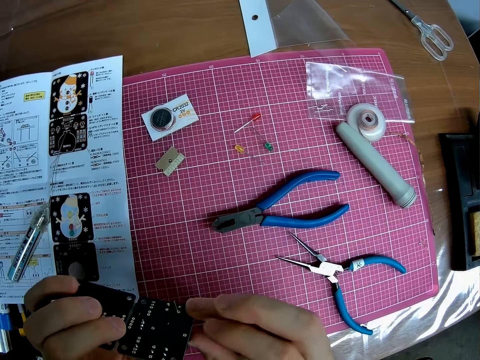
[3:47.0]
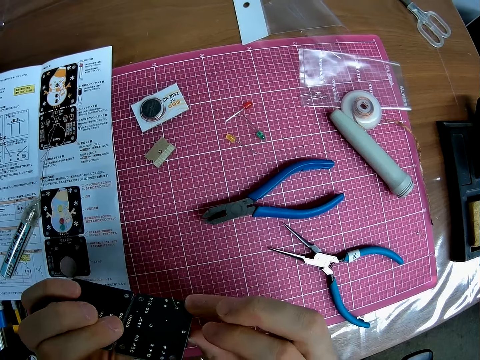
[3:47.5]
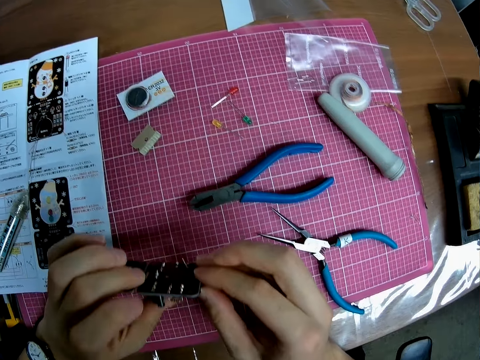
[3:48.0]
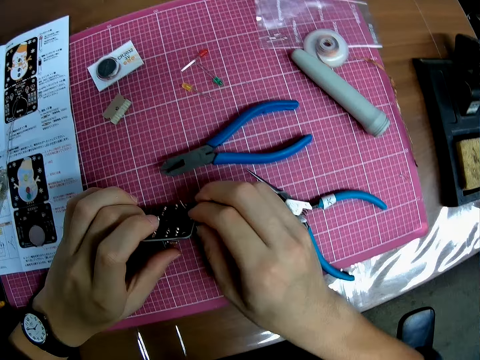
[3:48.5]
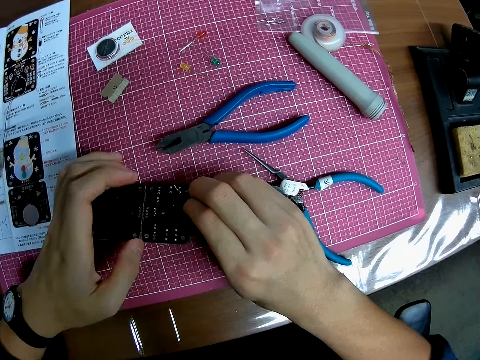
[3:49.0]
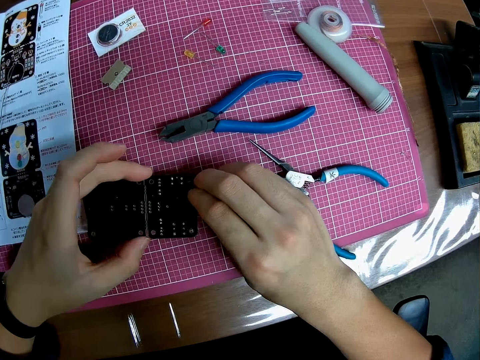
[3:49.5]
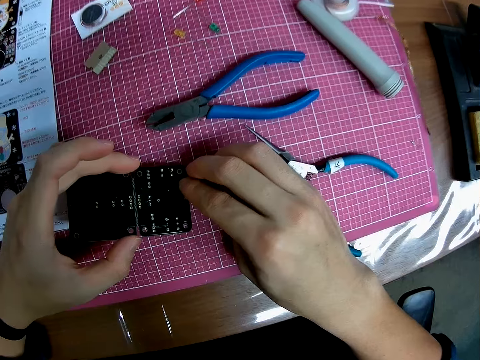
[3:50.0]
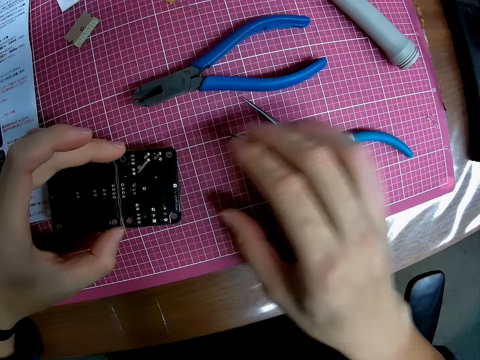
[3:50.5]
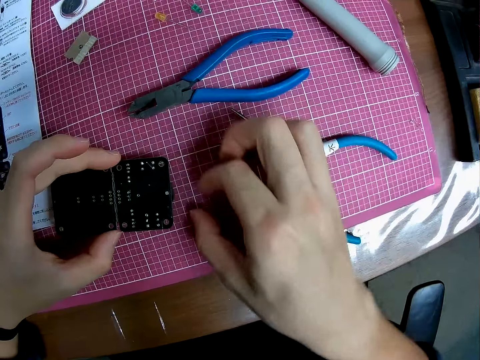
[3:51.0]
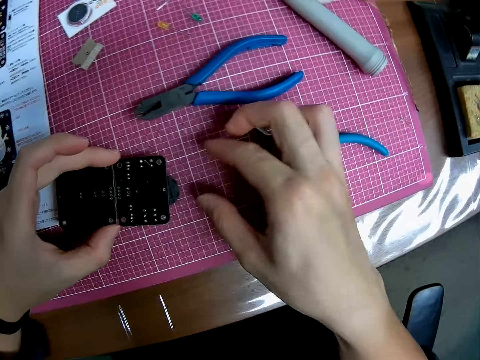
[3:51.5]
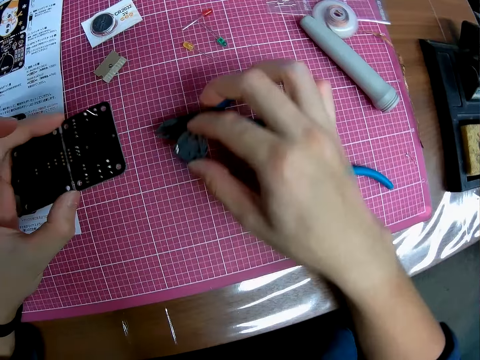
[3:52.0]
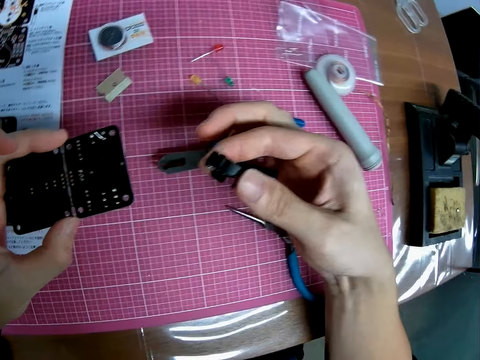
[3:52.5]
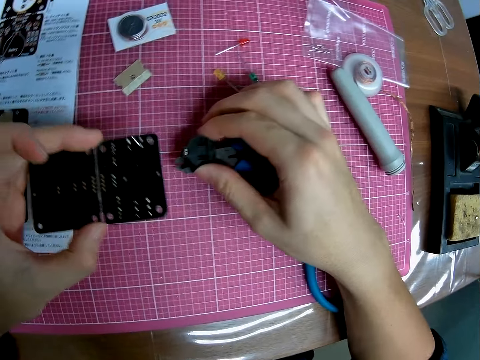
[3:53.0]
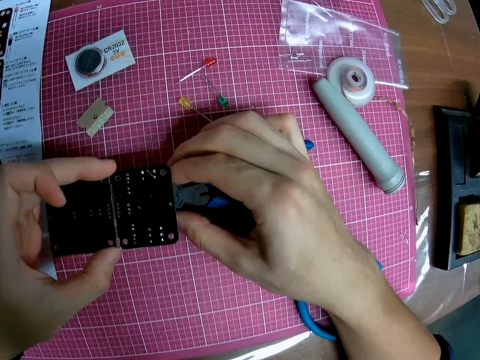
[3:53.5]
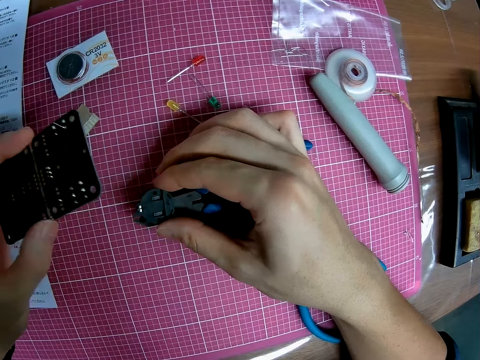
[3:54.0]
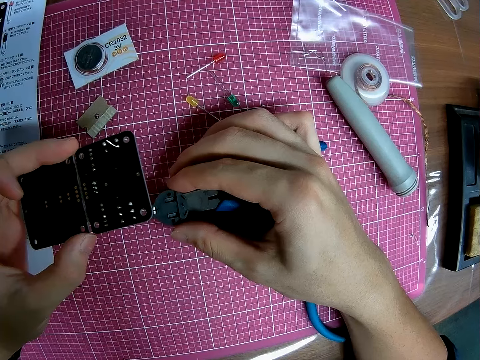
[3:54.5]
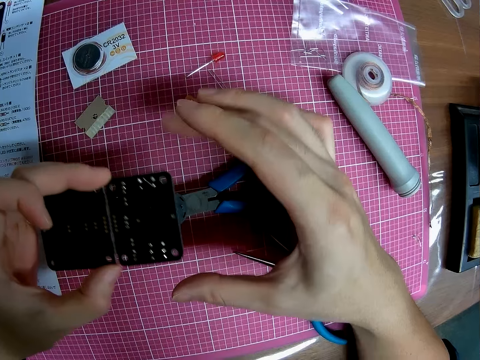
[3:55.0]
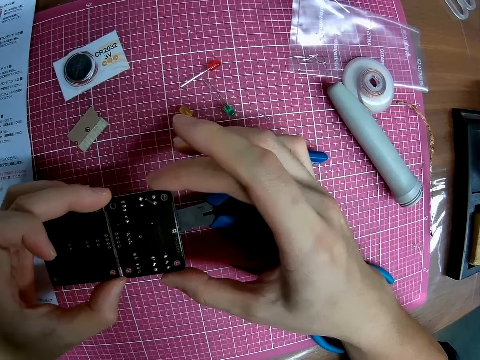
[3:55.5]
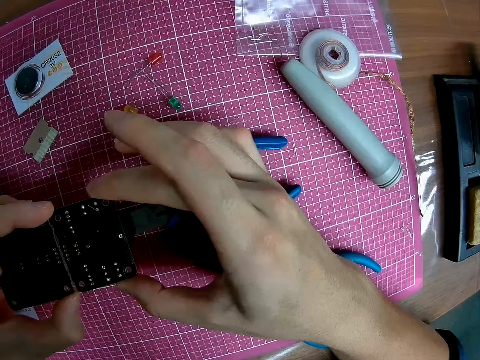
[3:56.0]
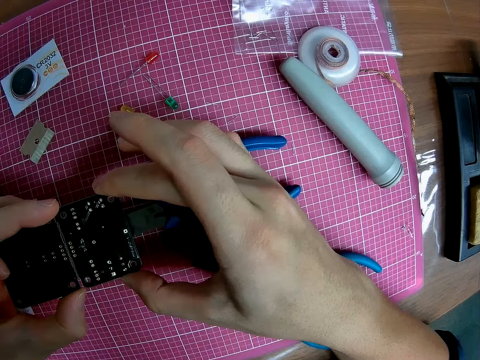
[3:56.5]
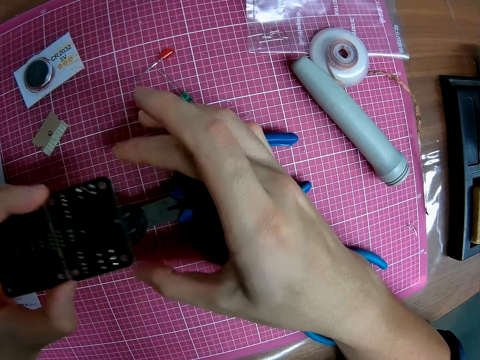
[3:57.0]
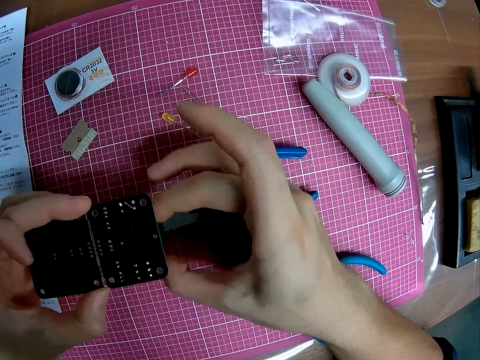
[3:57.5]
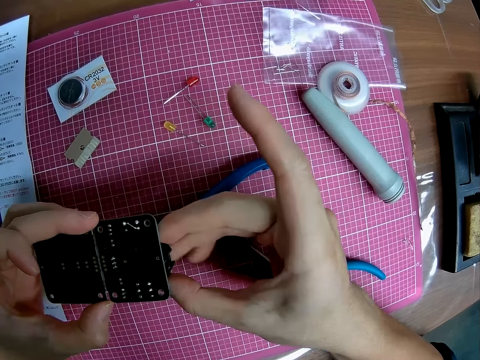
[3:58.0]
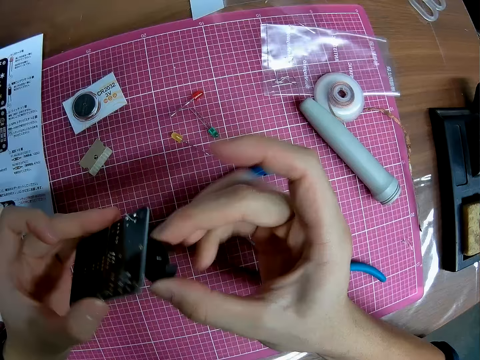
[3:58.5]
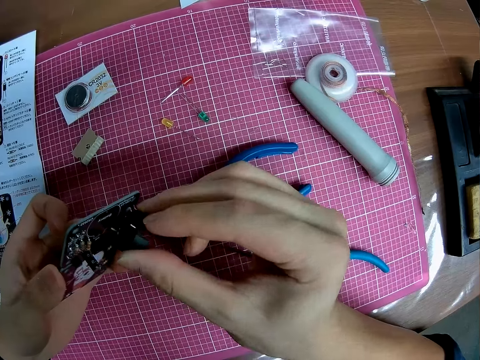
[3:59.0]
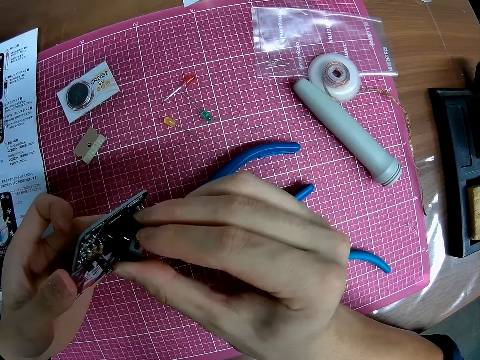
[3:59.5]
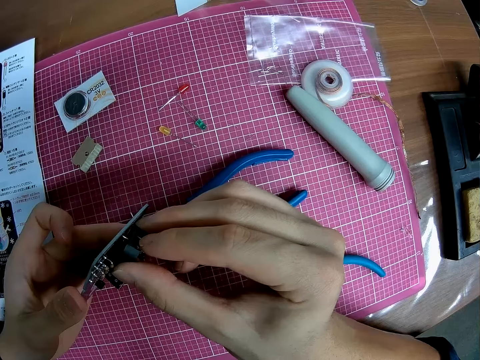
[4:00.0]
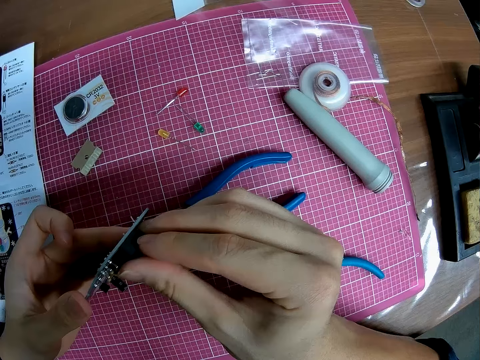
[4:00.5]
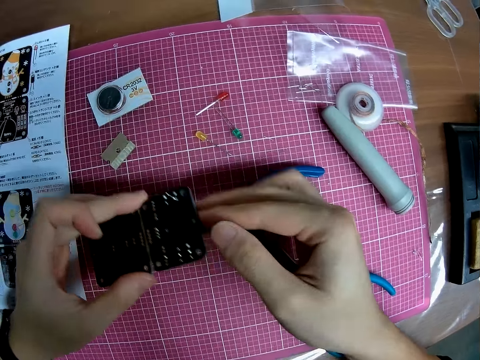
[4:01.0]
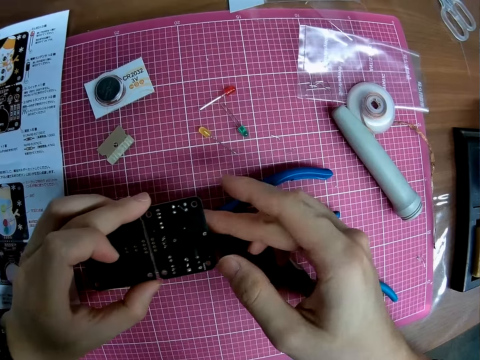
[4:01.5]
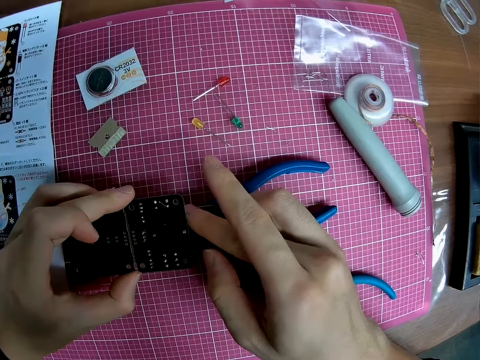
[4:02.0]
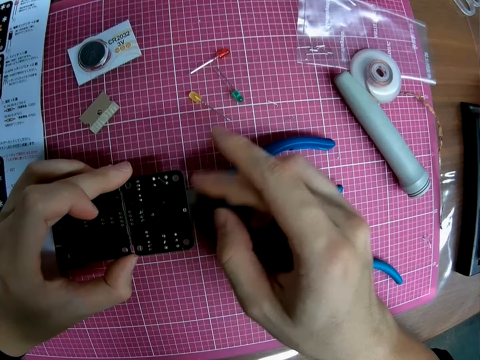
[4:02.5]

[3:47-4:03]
The camera wearer places the component on the pliers. They attach the circuit board or stereo board to the component. They pick up something and fix the stereo board.

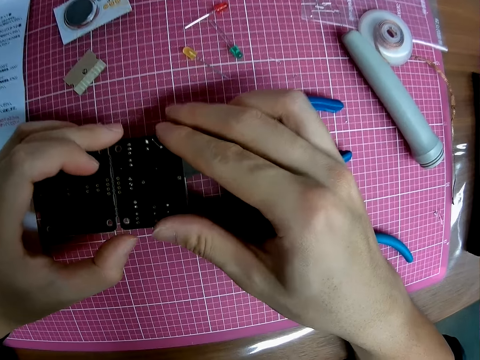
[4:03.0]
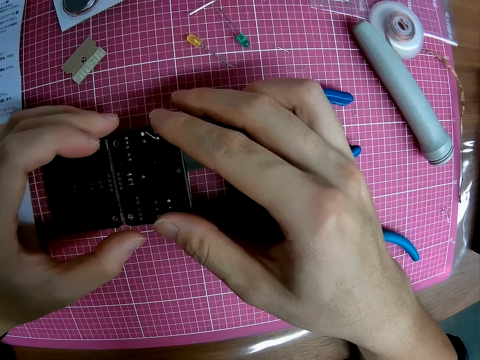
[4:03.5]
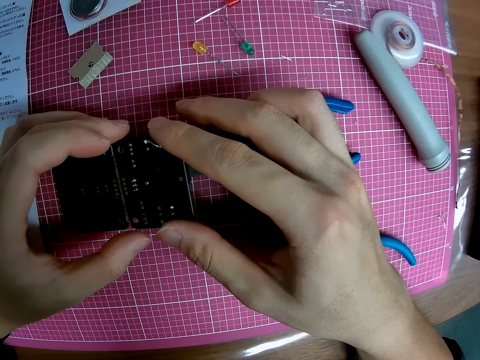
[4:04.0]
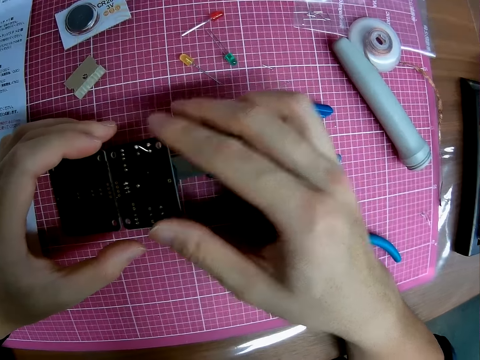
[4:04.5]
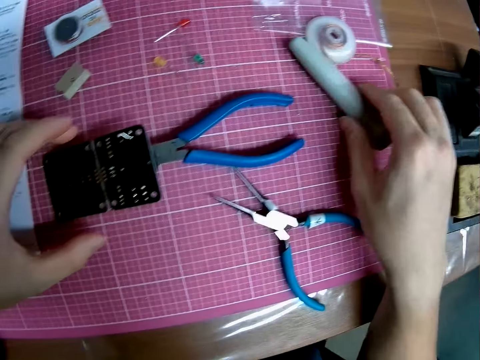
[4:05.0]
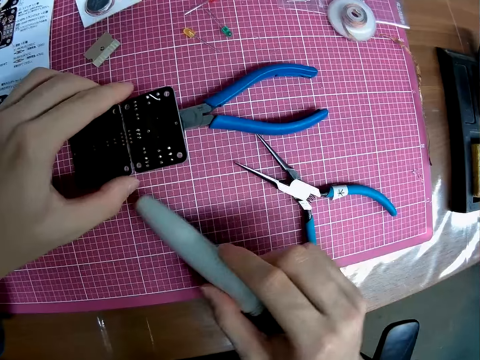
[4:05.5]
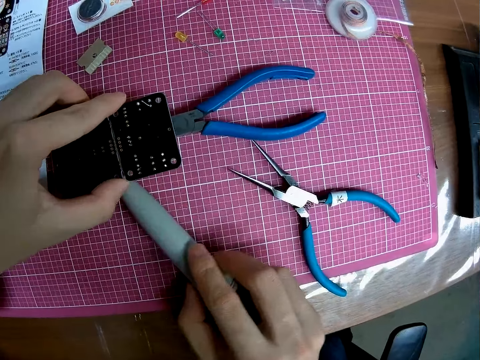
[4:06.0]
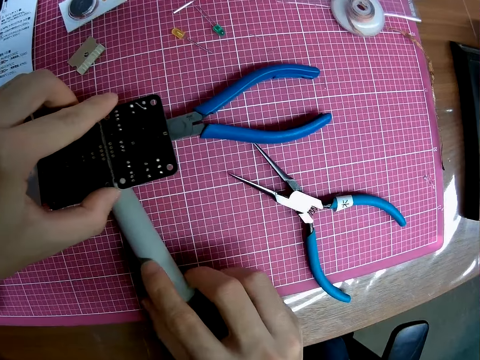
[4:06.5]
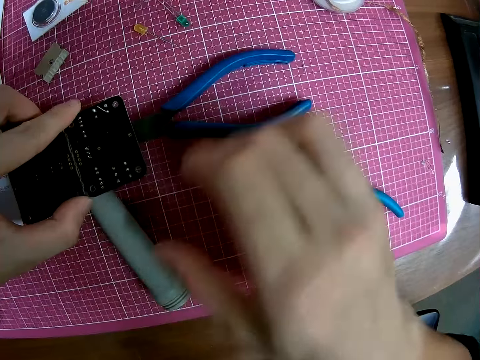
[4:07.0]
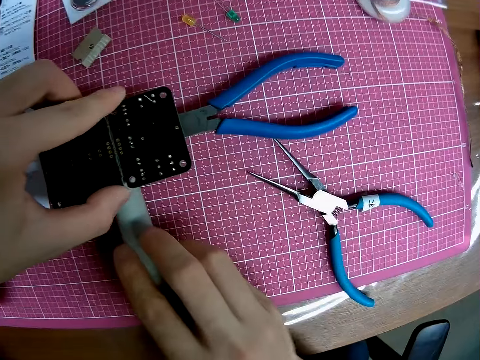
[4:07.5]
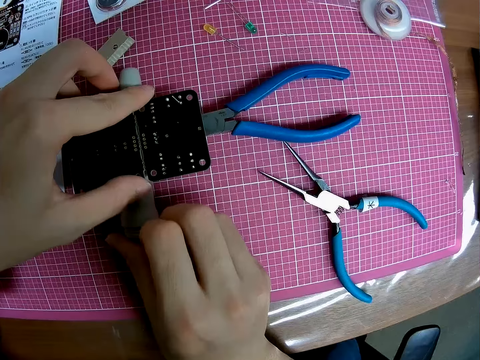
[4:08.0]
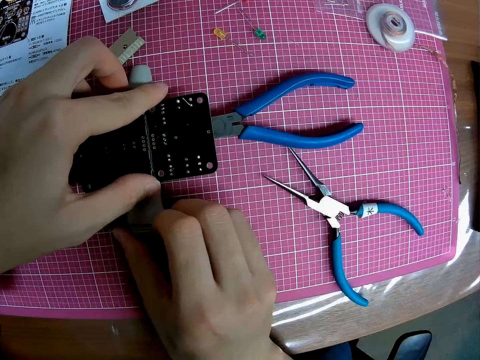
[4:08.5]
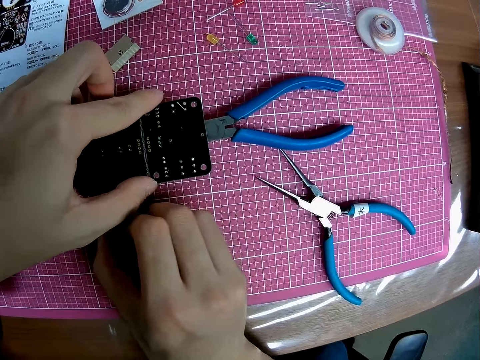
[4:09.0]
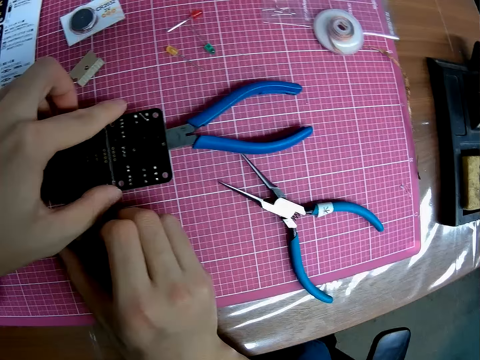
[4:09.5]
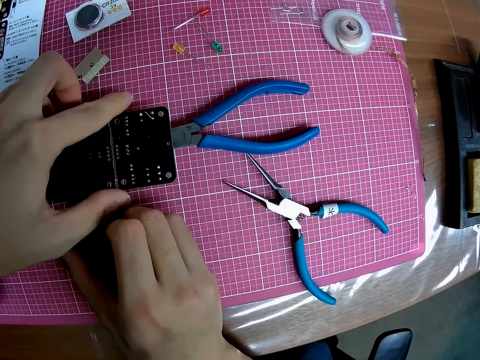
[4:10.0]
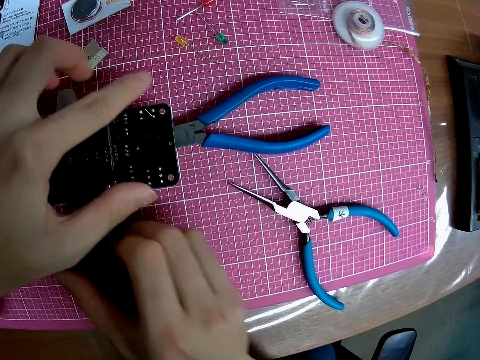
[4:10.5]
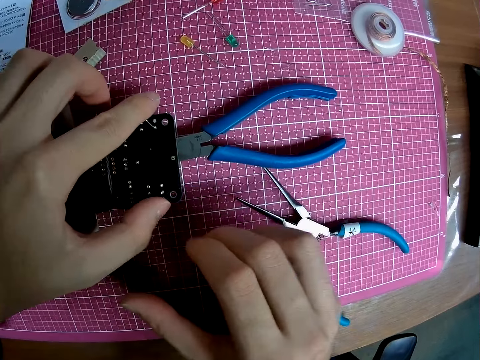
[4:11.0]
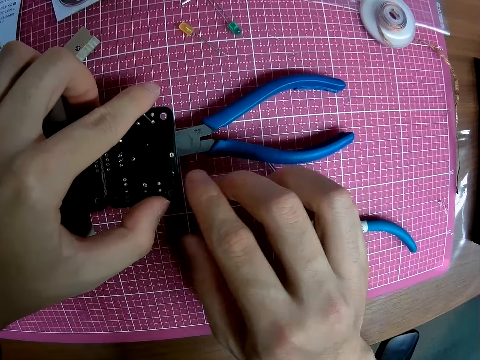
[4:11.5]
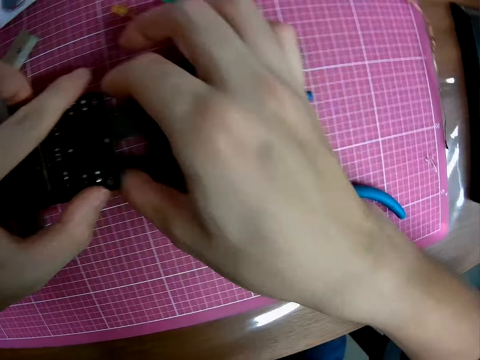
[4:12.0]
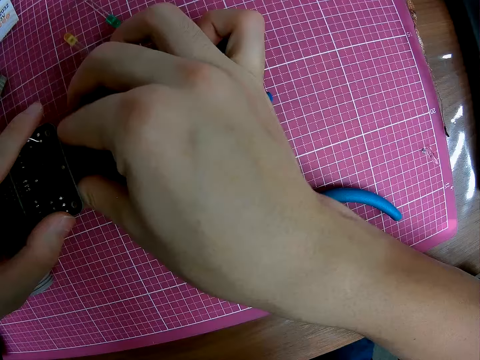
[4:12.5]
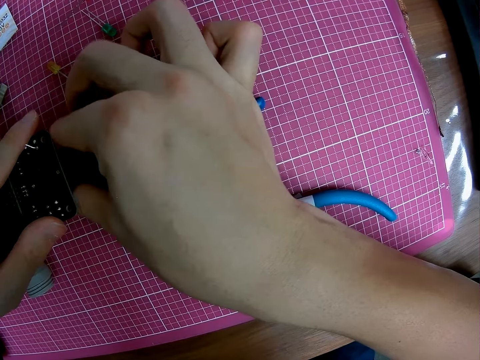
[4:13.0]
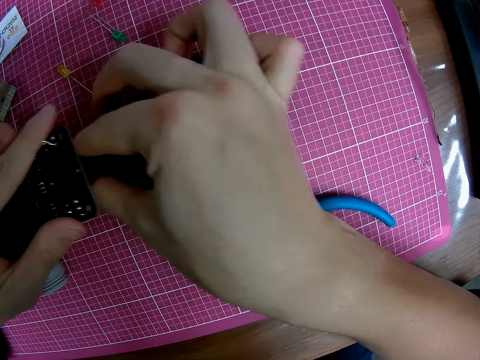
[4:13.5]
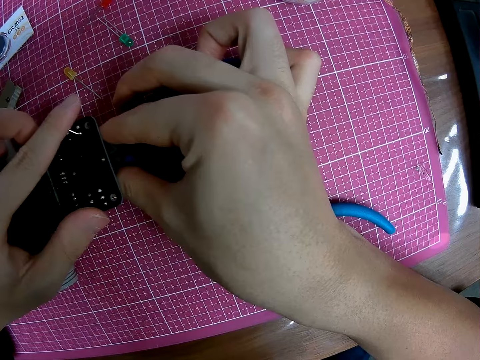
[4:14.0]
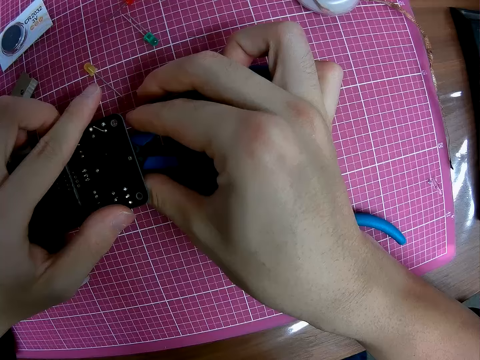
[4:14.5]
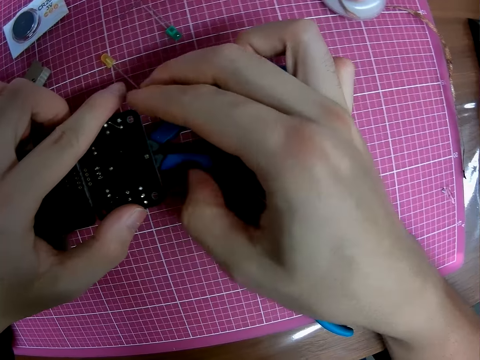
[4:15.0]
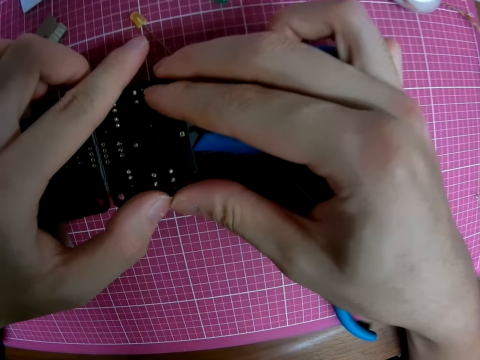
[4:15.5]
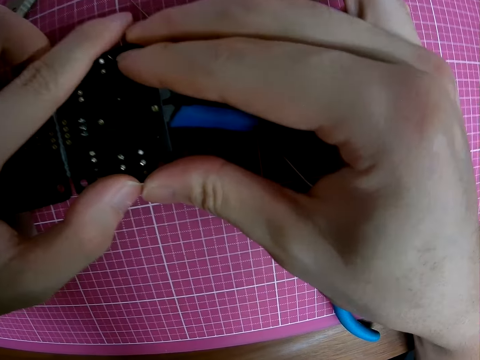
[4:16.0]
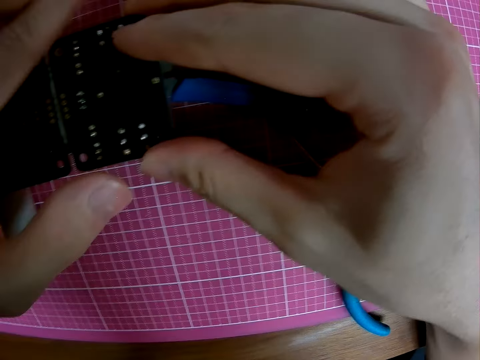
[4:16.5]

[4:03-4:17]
The camera wearer takes a plastic tube. They place the plastic tube under the circuit board or stereo board. They fix the stereo board.
